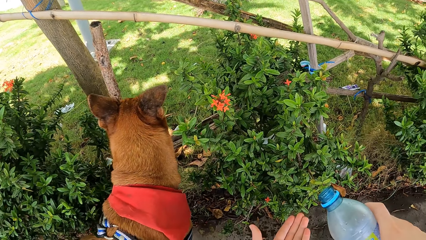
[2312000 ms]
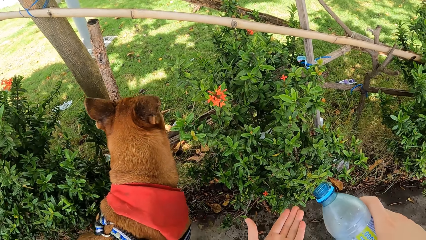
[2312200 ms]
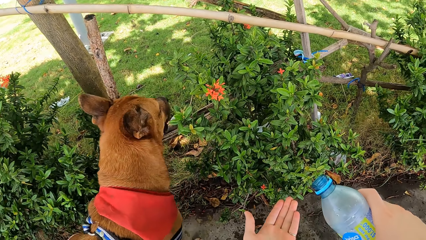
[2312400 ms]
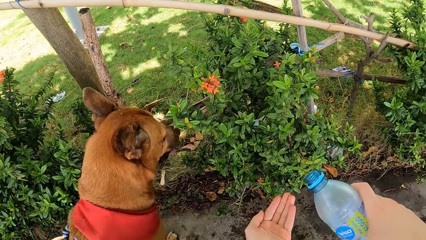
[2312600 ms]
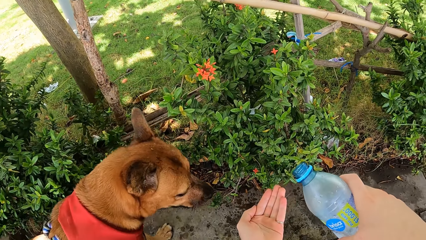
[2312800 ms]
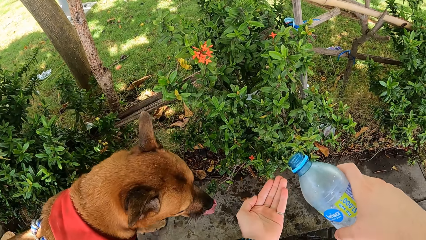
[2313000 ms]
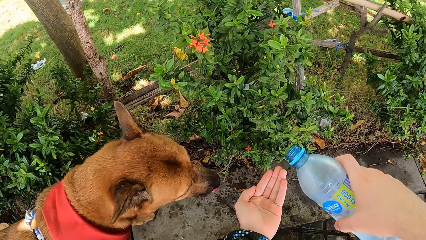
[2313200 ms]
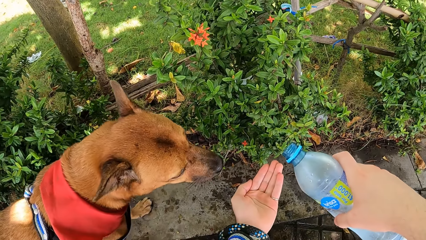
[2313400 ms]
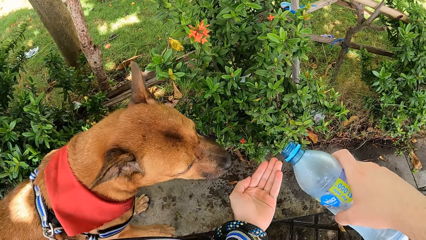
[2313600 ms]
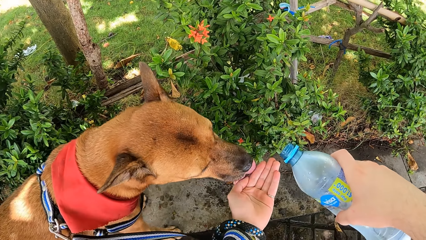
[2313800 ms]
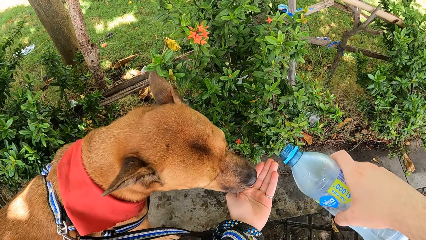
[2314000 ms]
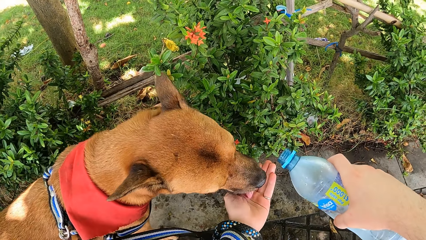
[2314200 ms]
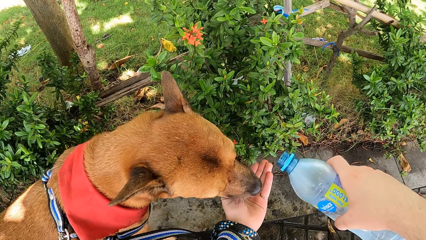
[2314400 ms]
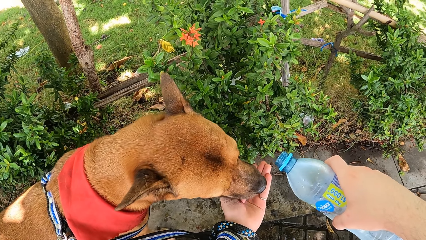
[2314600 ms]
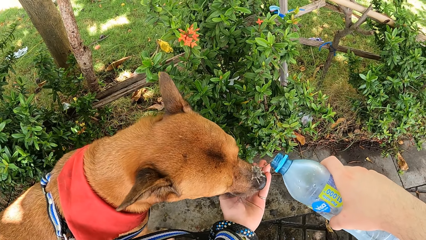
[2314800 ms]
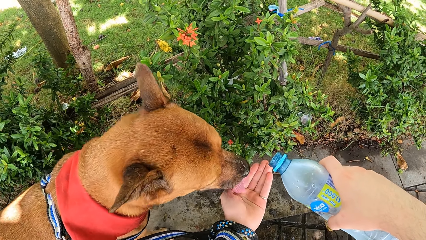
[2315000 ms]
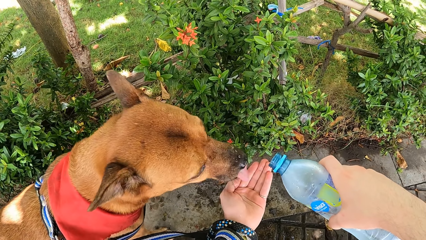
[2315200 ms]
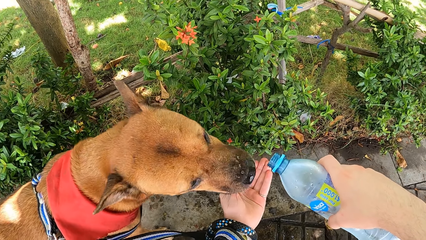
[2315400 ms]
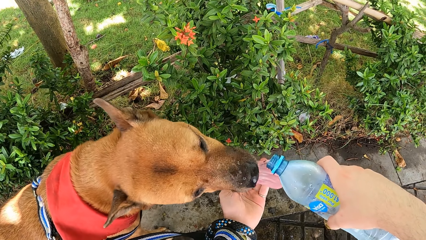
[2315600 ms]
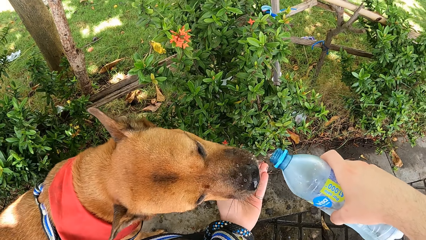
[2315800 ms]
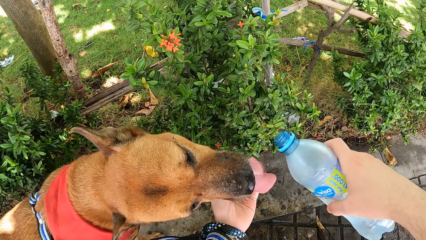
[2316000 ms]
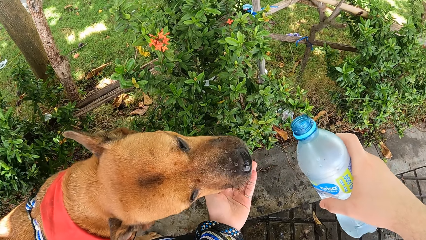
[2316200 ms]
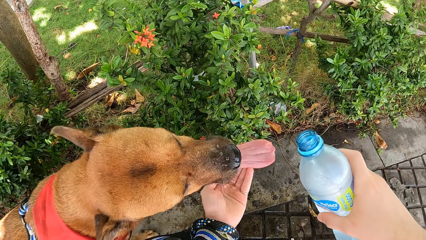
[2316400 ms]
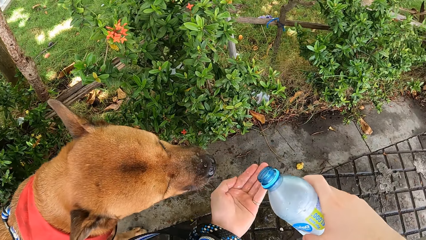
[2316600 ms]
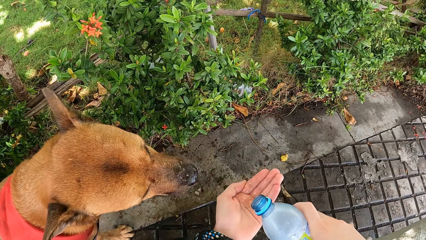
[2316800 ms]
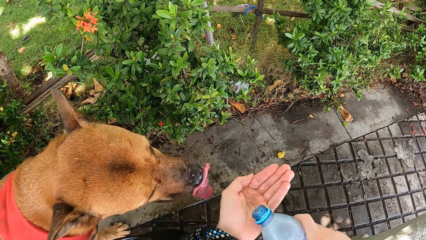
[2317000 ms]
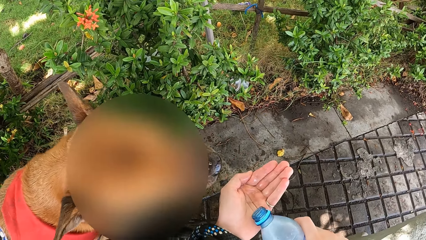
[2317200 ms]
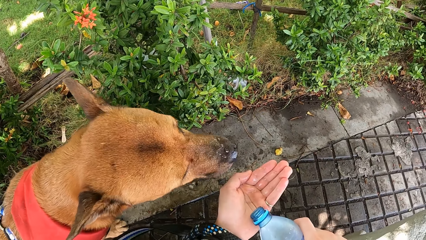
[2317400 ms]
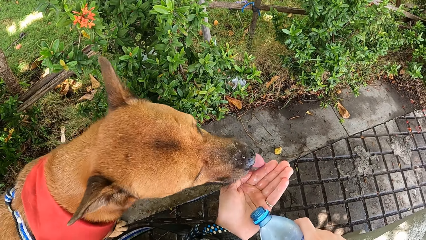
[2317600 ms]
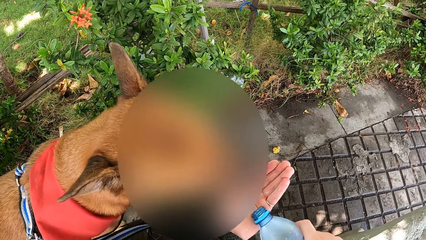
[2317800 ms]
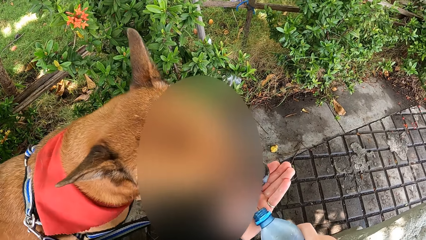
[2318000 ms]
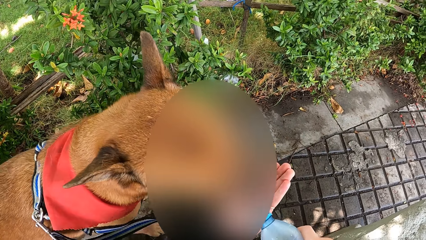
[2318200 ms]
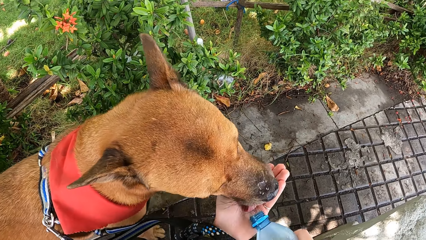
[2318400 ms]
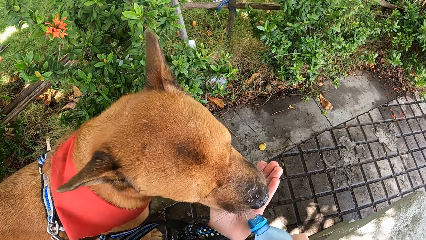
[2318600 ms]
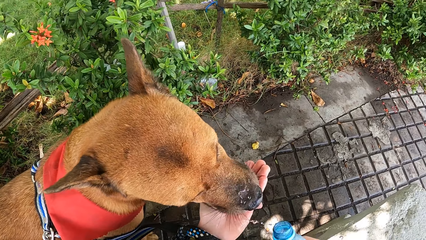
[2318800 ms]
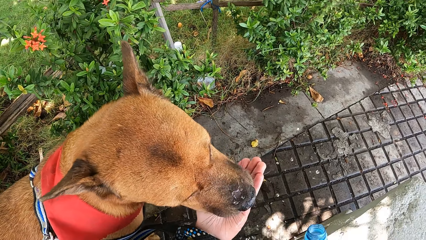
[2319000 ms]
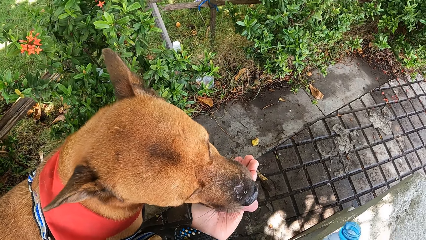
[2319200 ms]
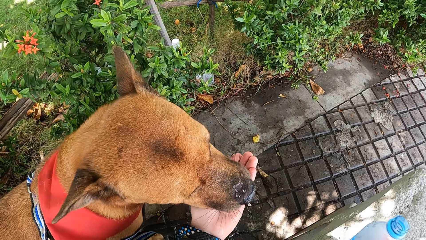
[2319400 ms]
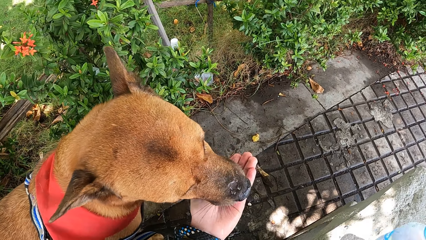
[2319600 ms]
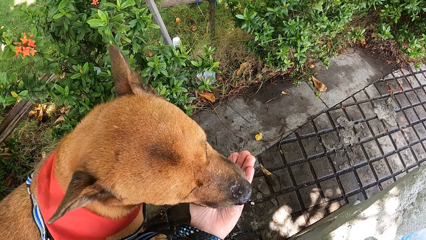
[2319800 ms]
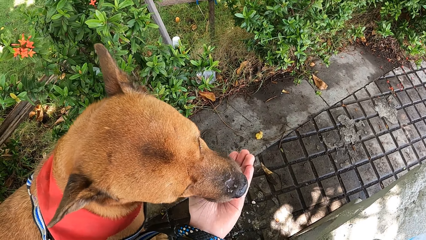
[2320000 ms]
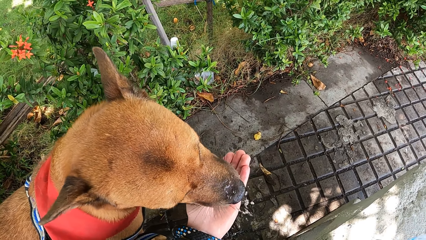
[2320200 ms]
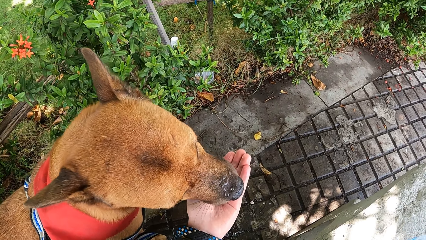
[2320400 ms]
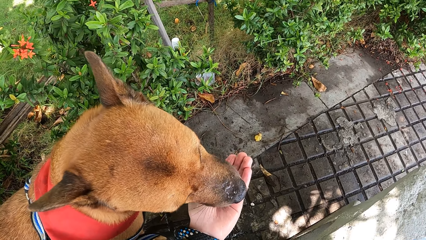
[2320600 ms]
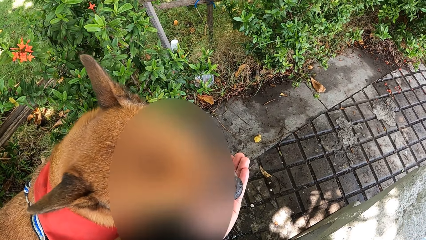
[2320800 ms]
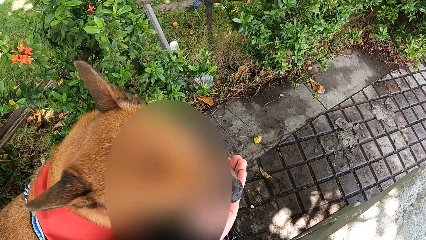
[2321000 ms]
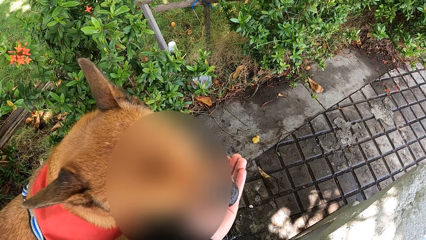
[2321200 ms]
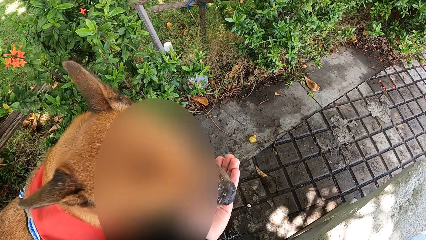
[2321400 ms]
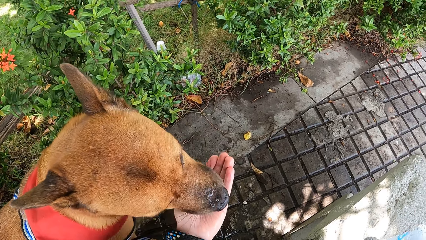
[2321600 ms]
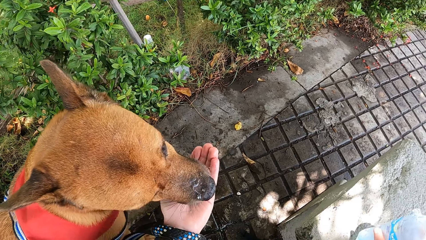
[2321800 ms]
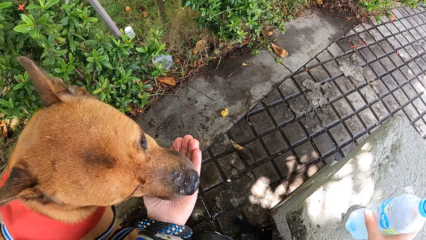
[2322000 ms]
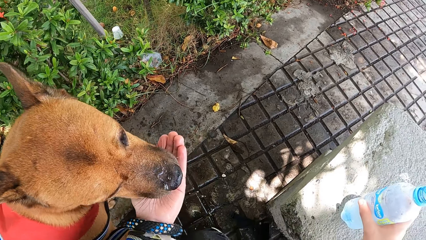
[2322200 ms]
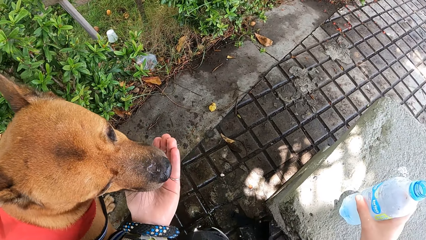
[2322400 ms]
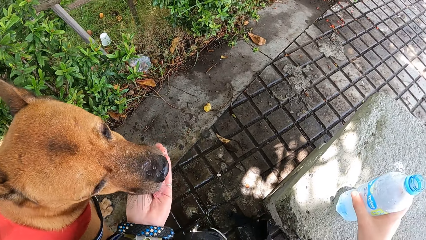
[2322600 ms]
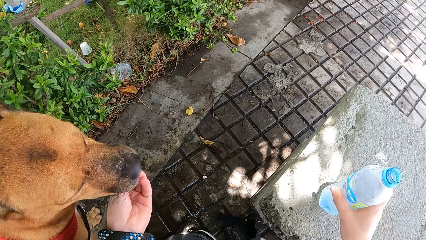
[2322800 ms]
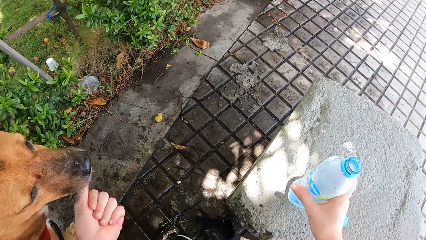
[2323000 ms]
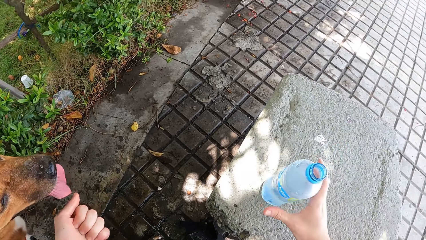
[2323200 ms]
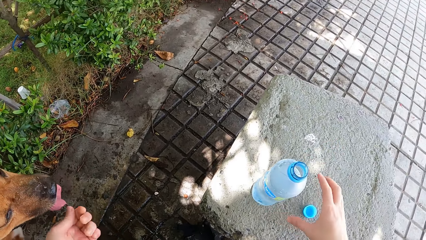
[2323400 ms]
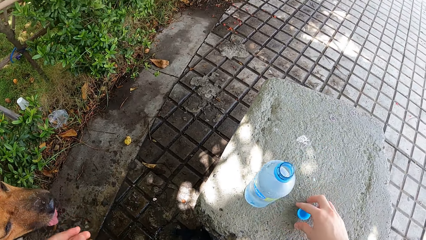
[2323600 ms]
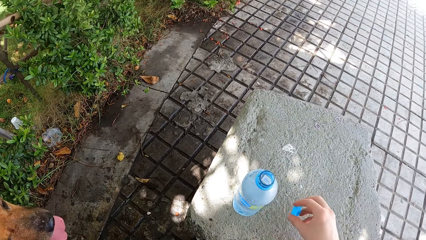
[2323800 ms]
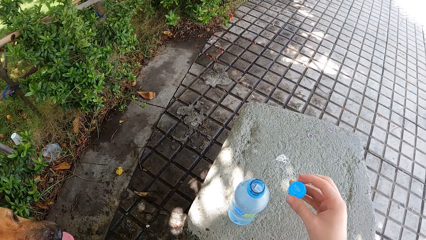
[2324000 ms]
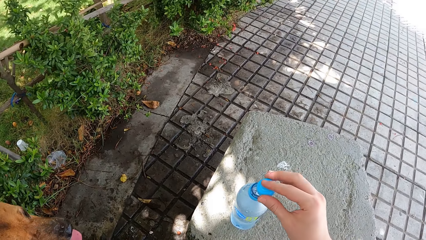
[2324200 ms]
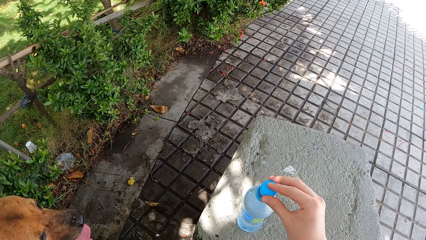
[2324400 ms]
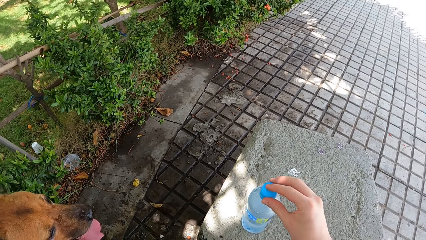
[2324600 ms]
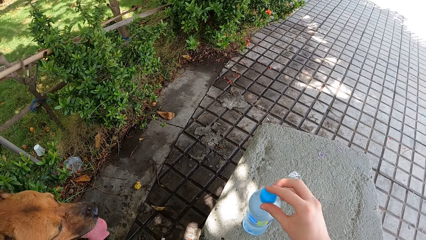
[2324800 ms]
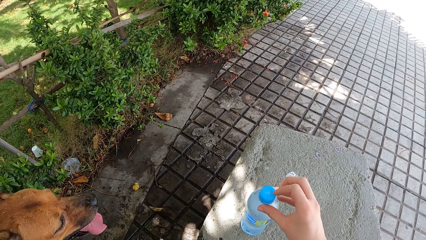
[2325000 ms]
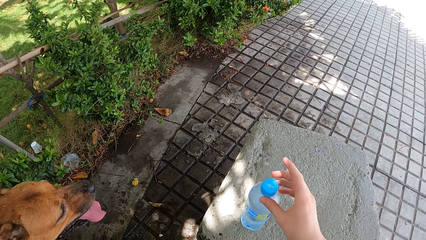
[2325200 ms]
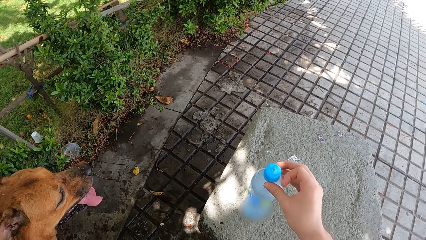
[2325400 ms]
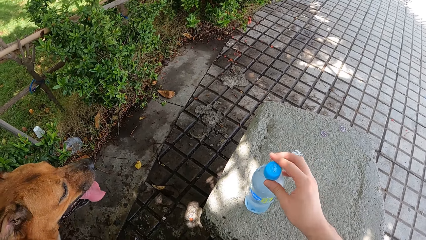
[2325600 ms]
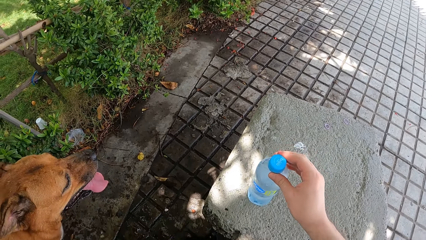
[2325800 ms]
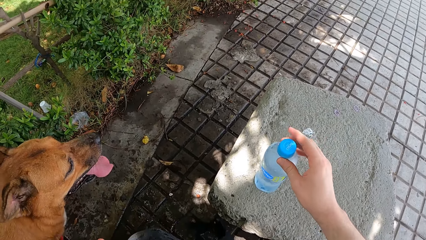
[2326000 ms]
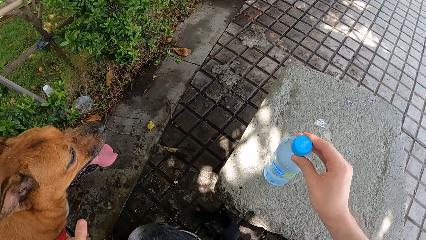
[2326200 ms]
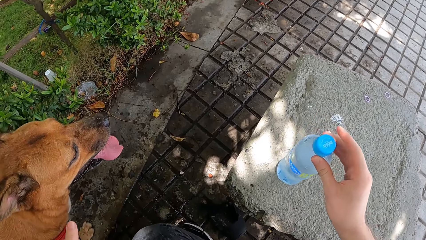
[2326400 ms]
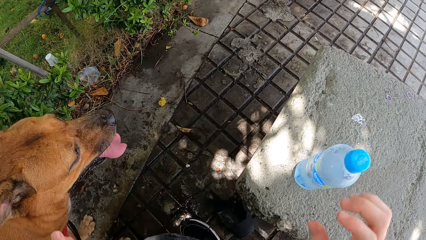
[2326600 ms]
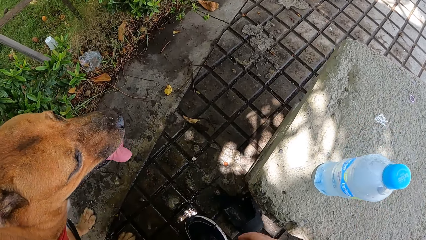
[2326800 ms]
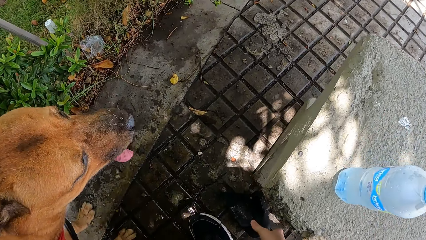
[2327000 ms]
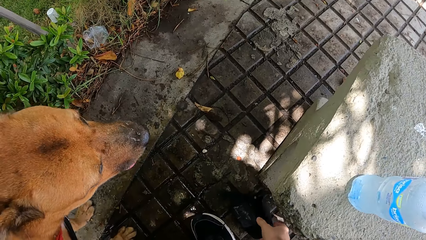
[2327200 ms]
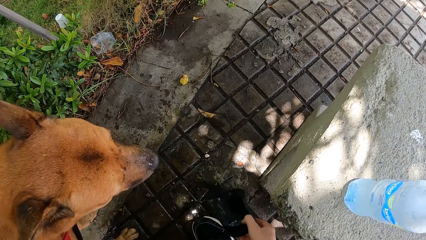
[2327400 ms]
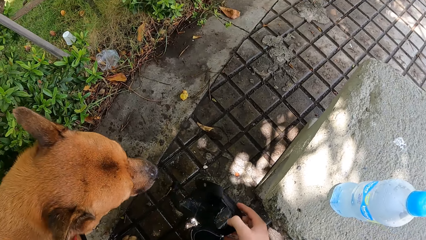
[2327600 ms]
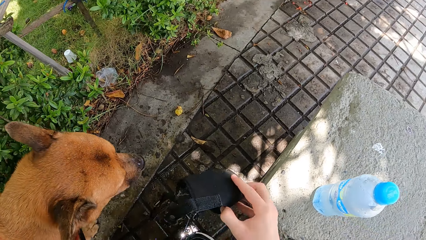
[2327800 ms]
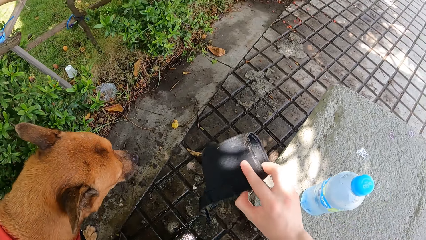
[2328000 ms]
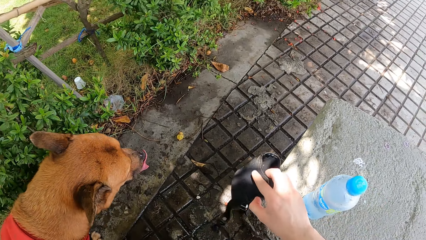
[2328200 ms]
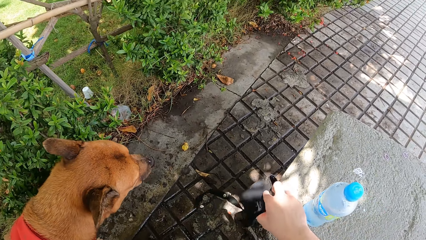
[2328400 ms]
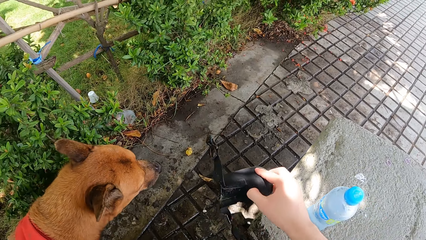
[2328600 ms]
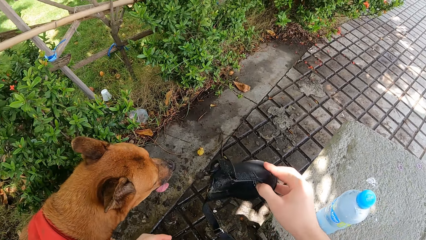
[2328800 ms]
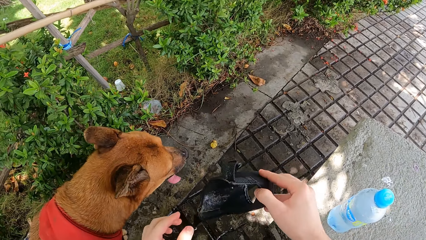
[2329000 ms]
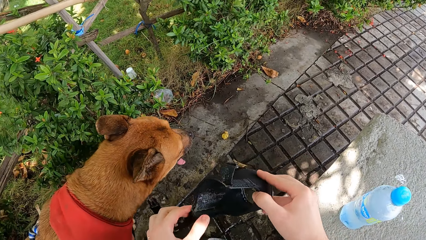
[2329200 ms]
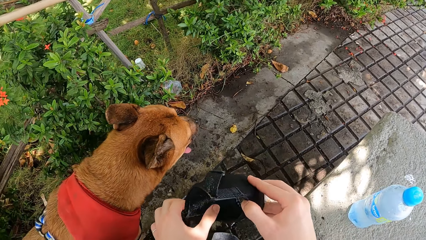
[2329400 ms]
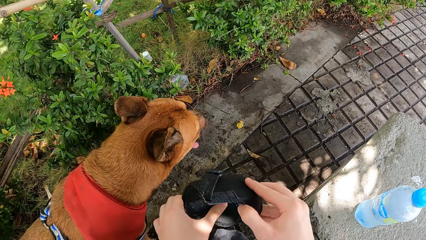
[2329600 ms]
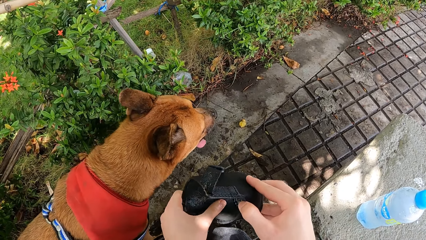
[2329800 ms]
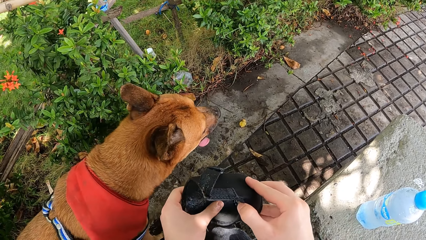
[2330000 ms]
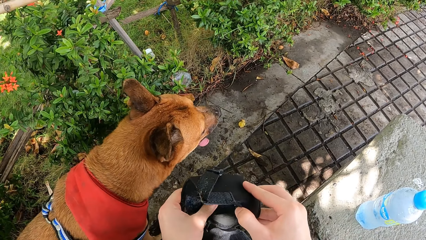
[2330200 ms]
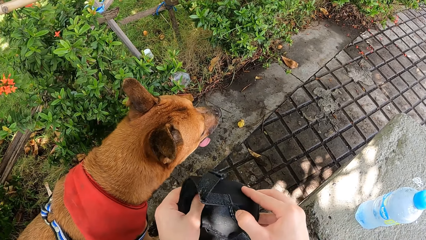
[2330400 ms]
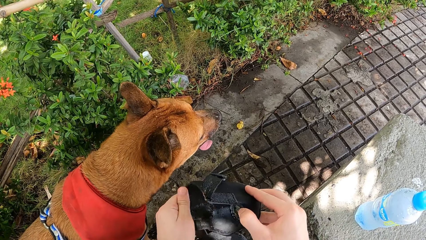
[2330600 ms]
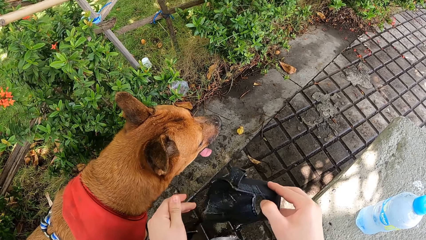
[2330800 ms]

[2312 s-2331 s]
The camera wearer pours water for the dog. They feed the dog. They place a water bottle on a rock. They pick up a water bottle top. They move the bottle lid. They close the water bottle. They stare at the dog. They pick up a muzzle. They move the dog belt. They inspect the muzzle.
